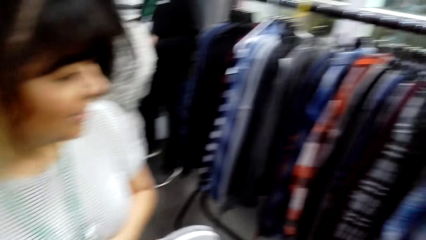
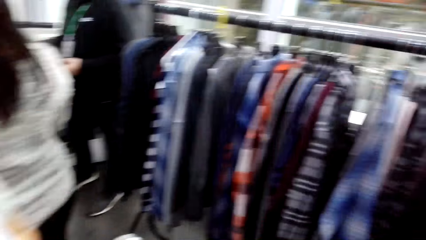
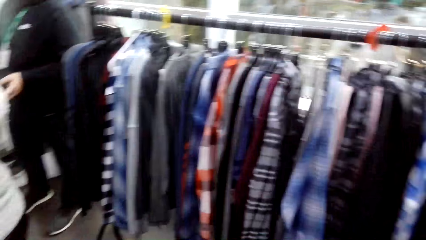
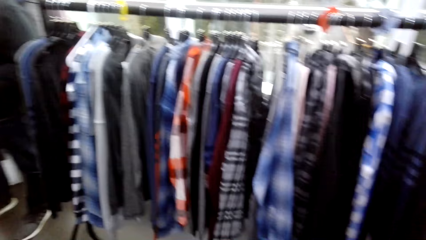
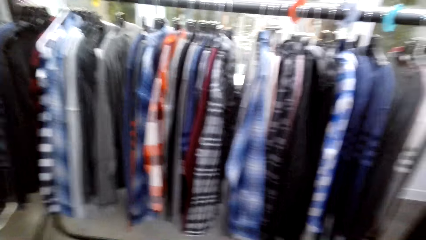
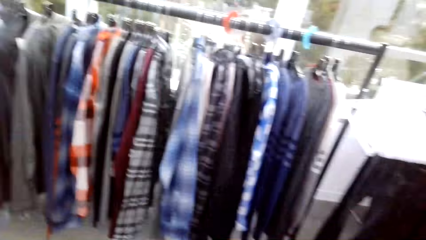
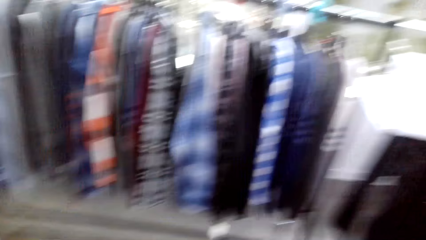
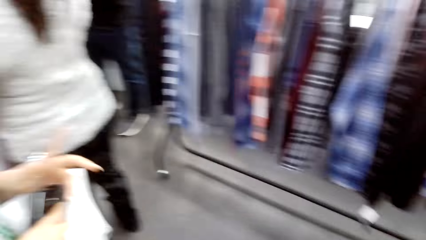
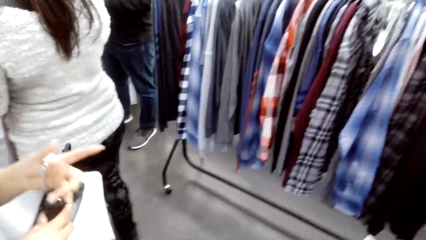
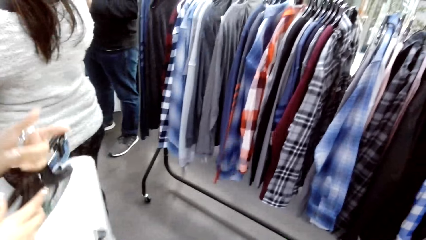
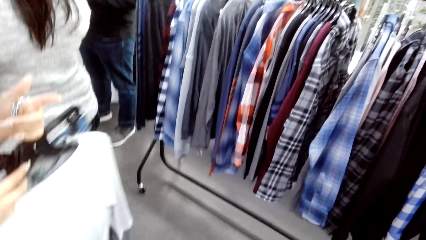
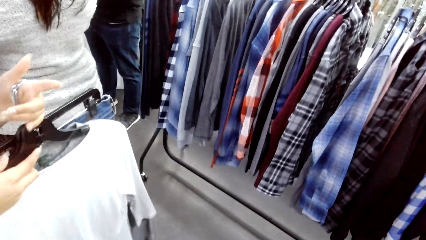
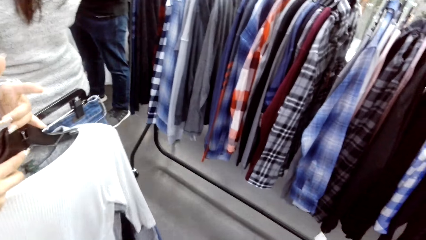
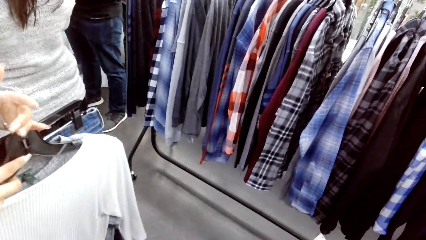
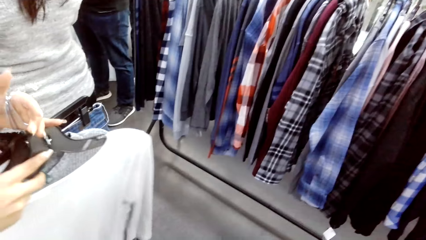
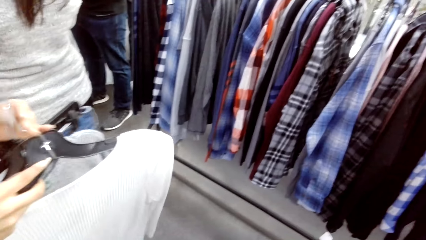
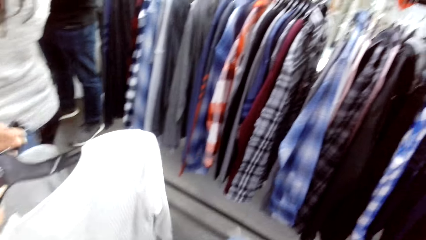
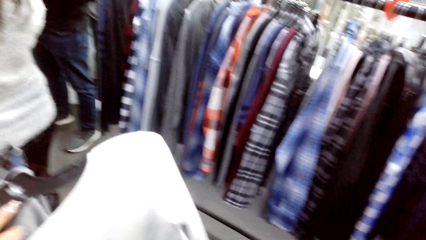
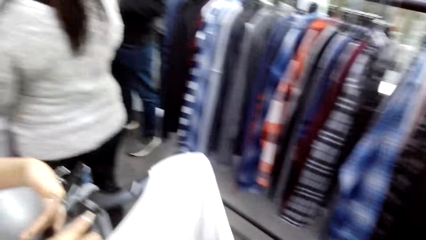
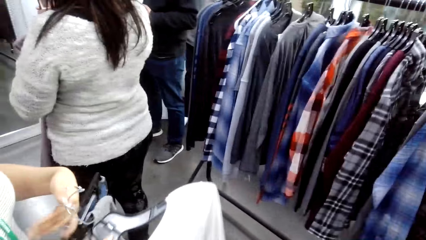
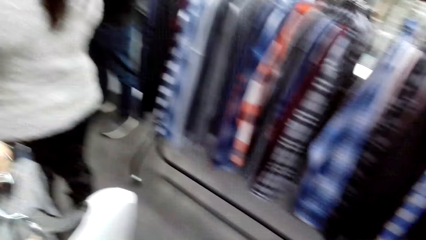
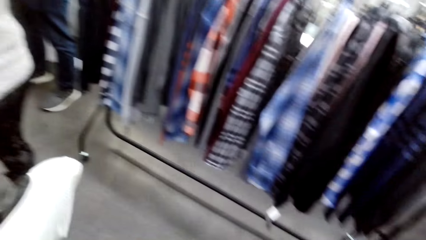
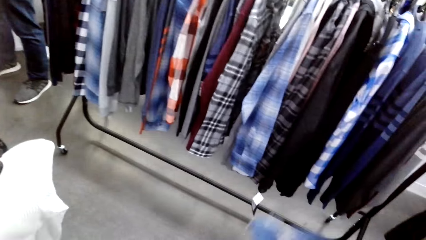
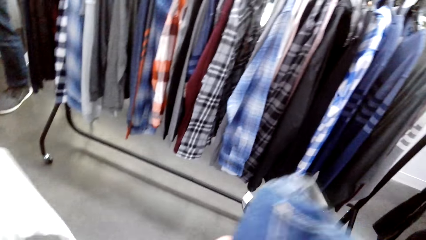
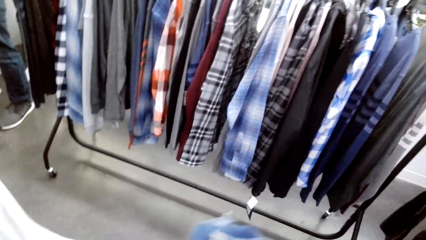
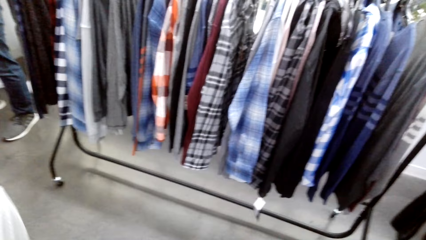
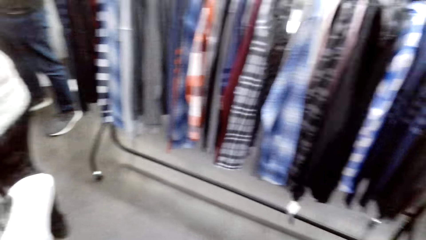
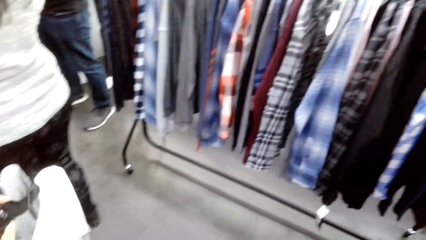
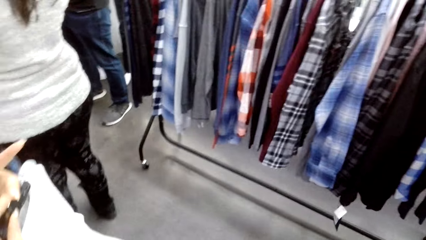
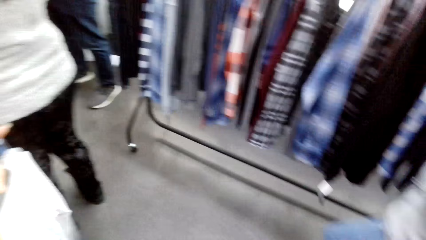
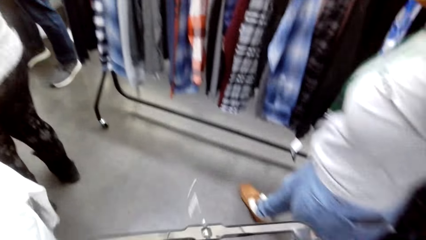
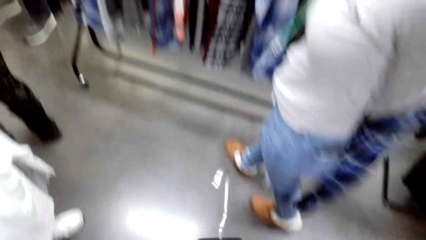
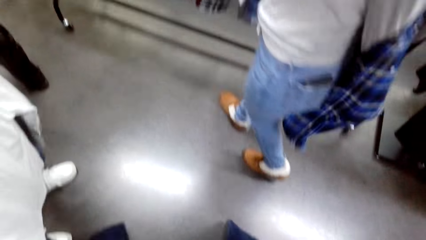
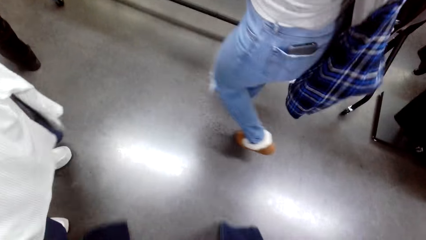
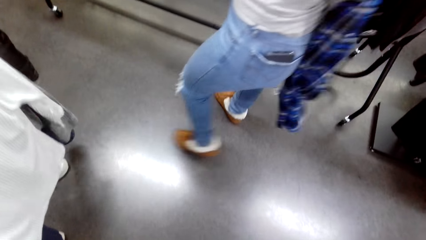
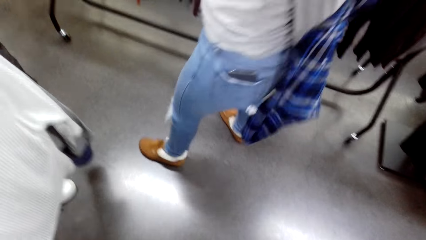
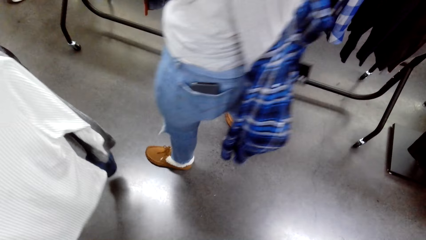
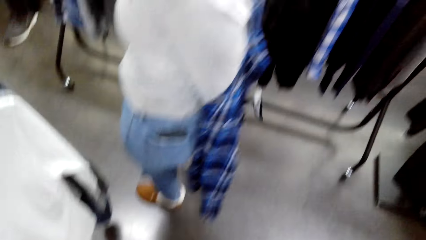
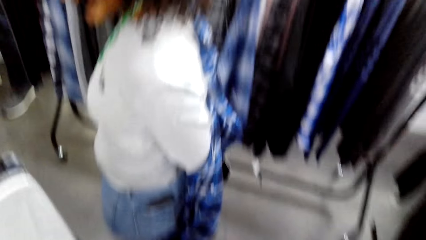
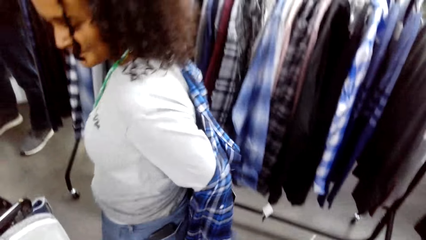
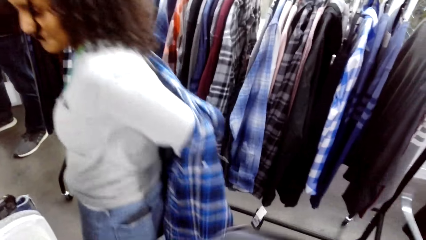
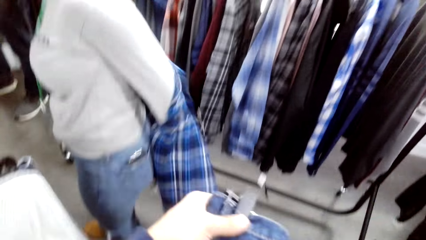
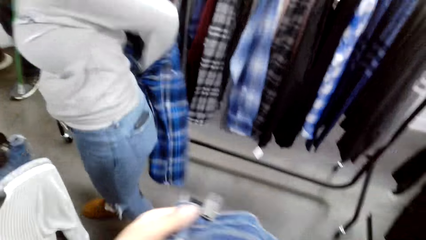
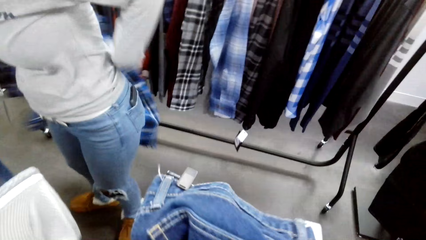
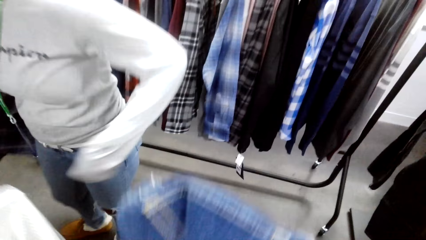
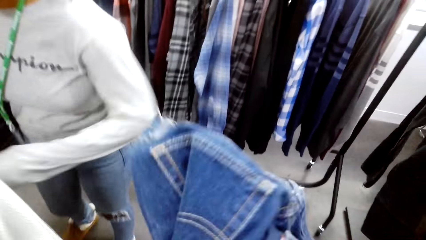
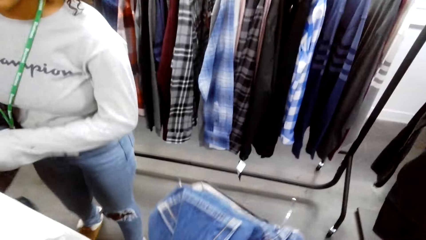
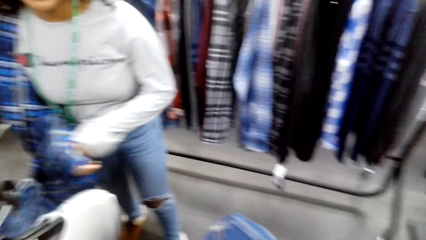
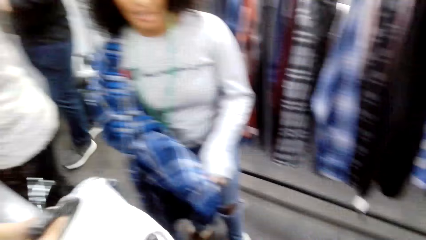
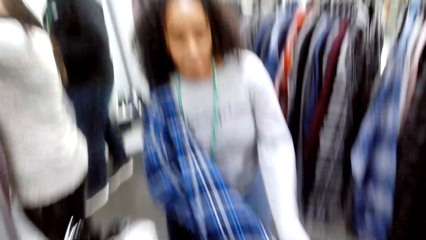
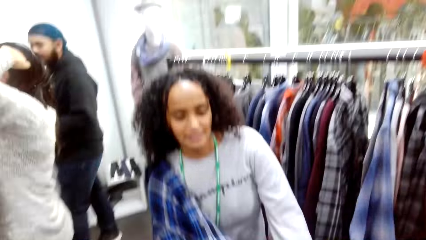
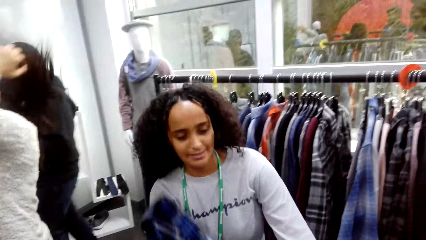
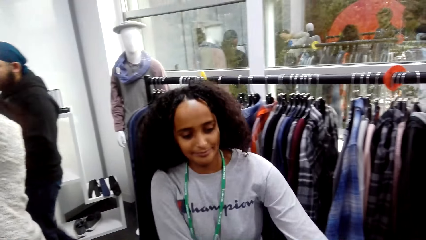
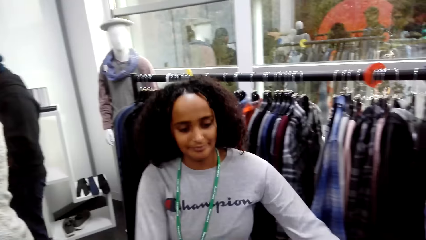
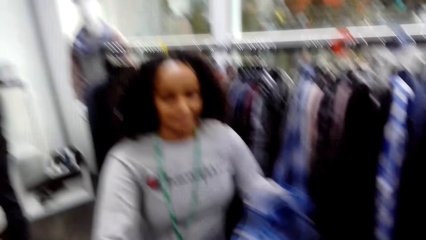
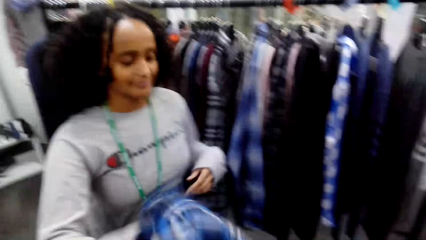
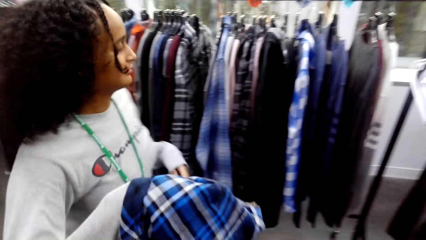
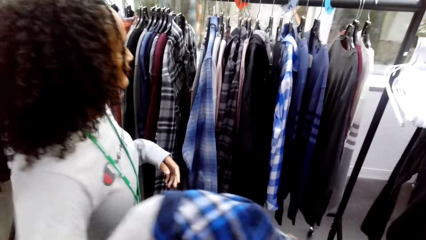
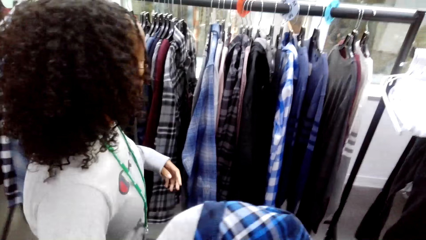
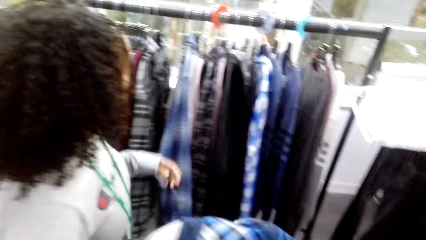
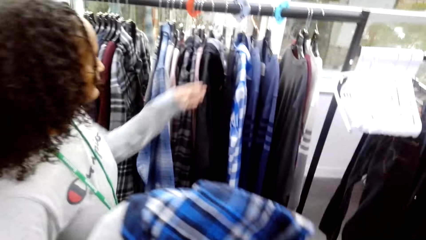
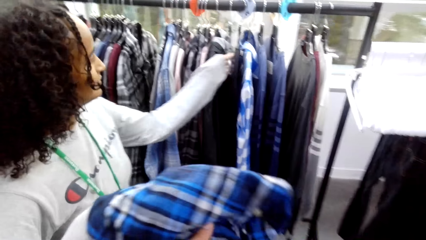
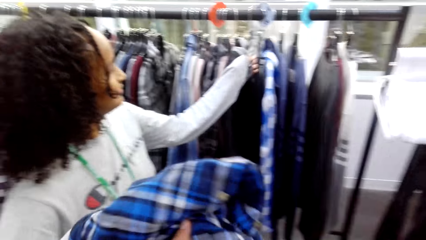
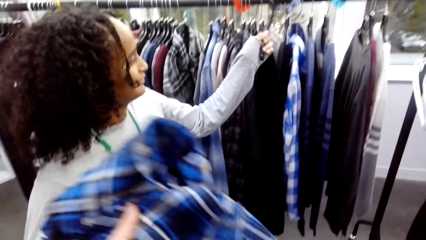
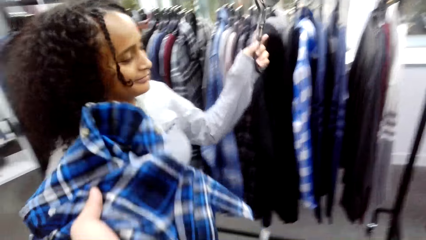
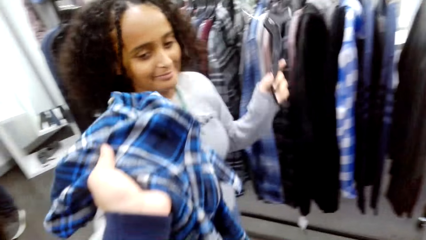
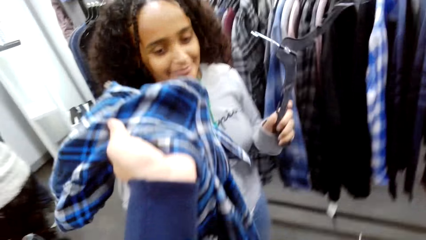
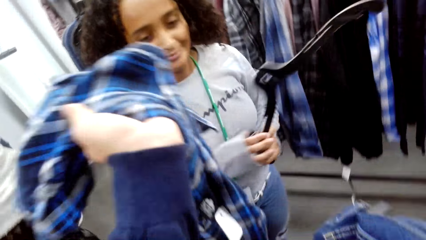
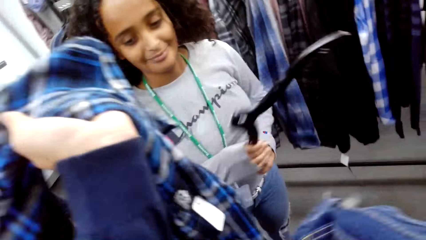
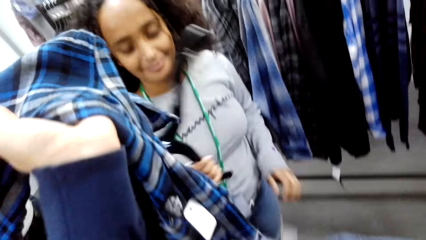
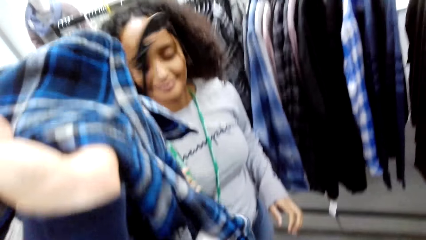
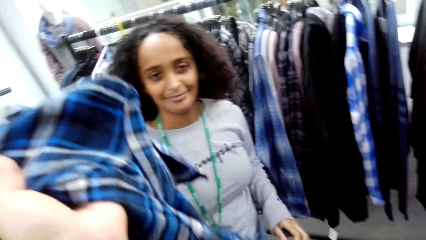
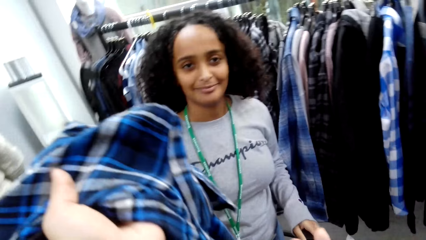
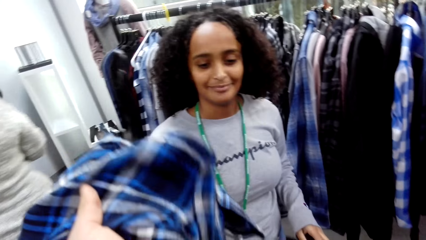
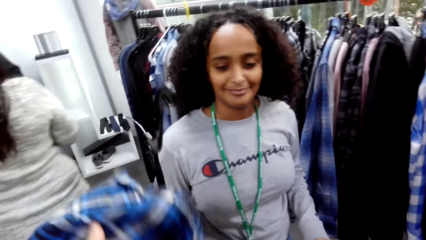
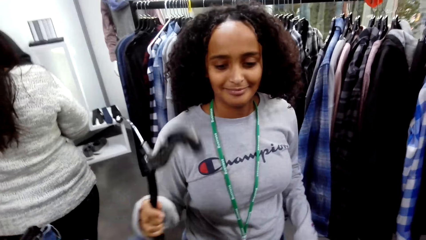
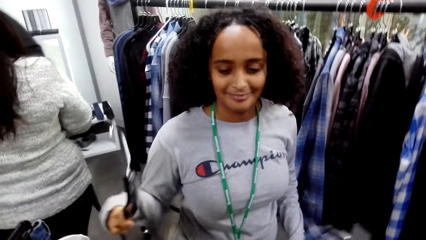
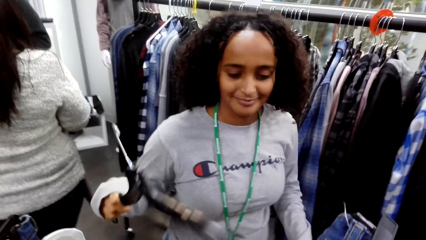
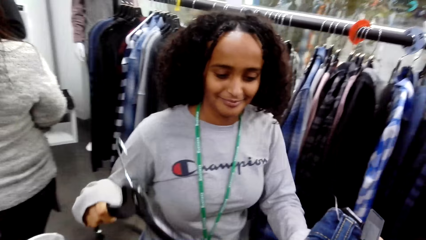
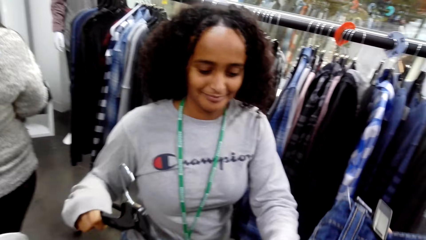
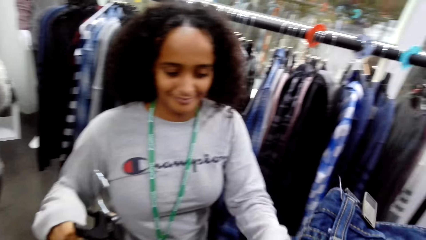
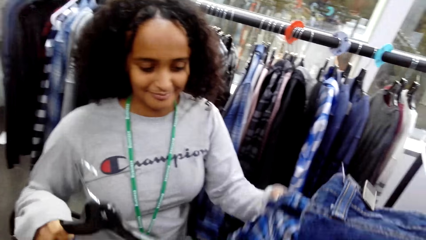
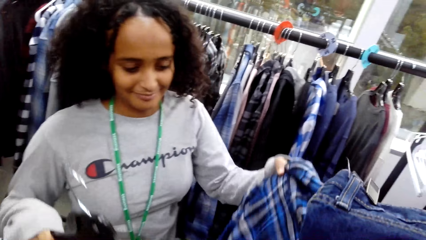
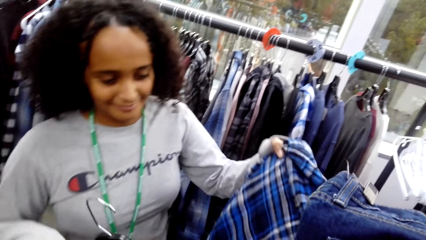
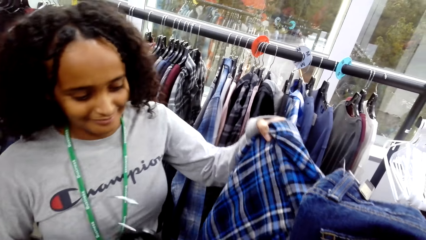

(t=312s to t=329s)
The camera wearer looks around the room. They adjust a trouser. A woman removes a shirt. The woman gives the shirt to the camera wearer and picks up a hanger.
